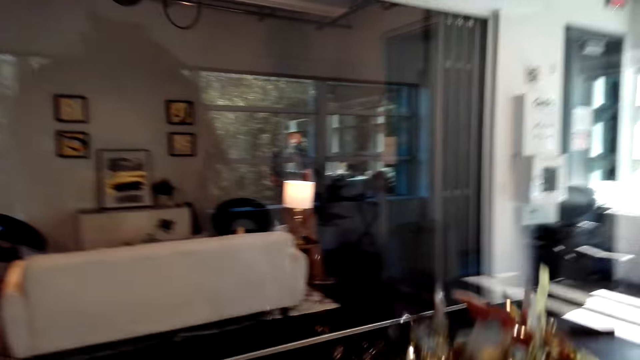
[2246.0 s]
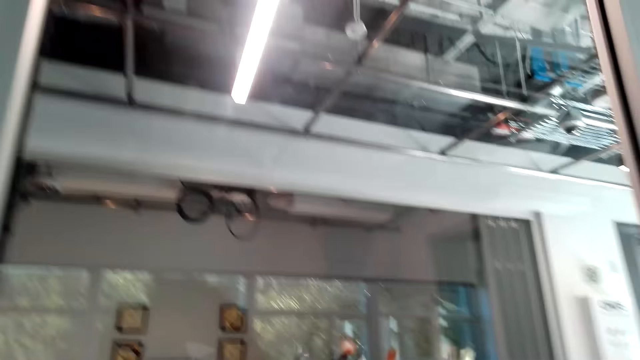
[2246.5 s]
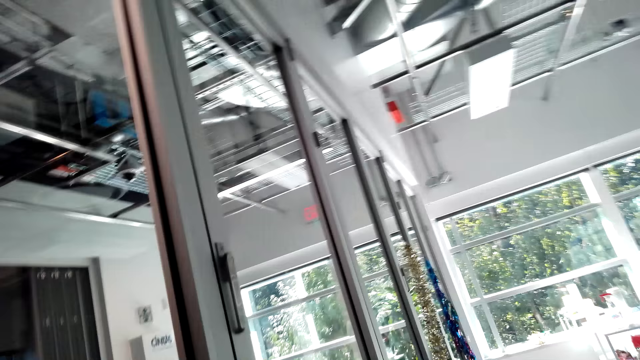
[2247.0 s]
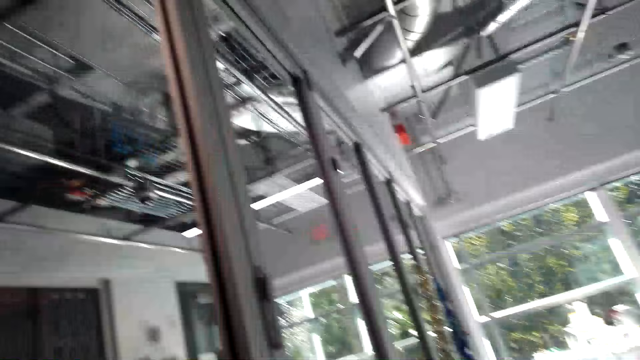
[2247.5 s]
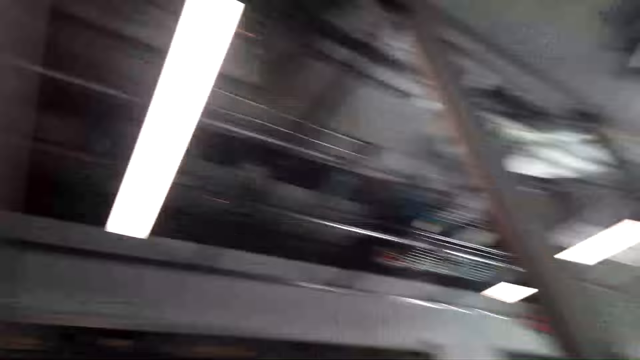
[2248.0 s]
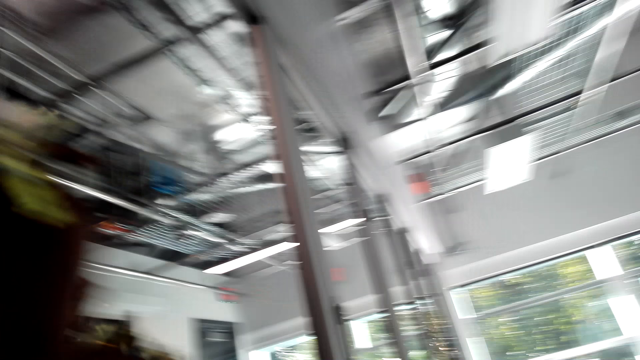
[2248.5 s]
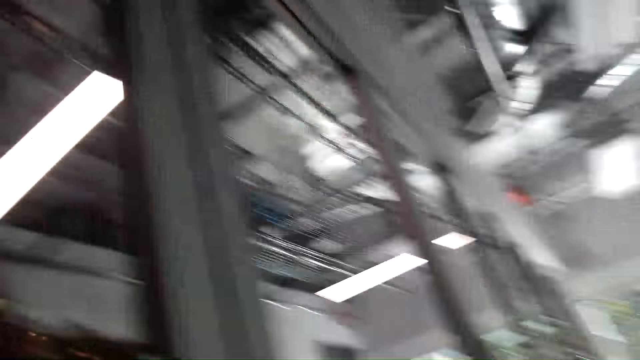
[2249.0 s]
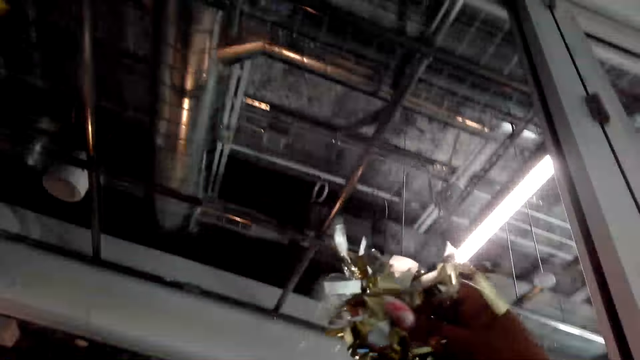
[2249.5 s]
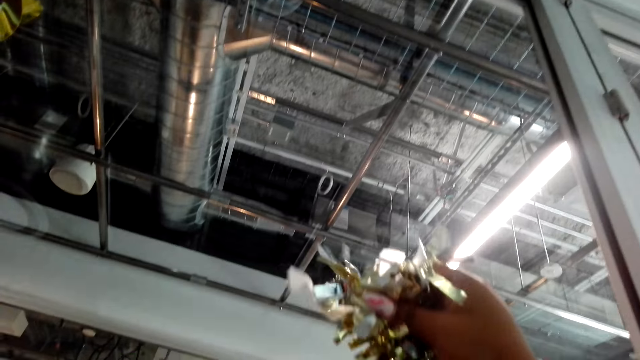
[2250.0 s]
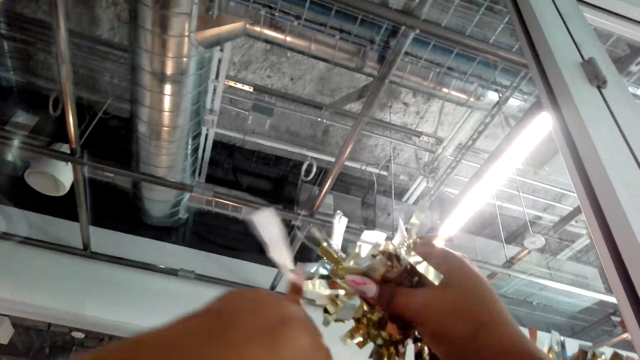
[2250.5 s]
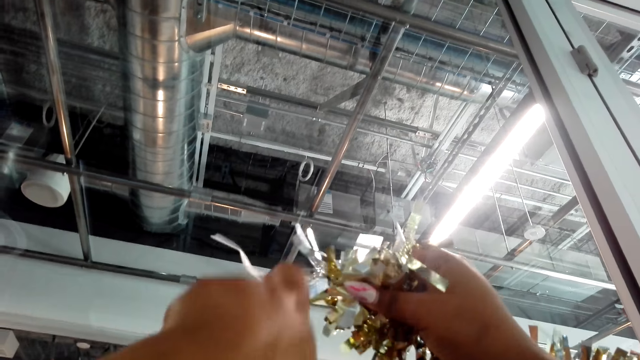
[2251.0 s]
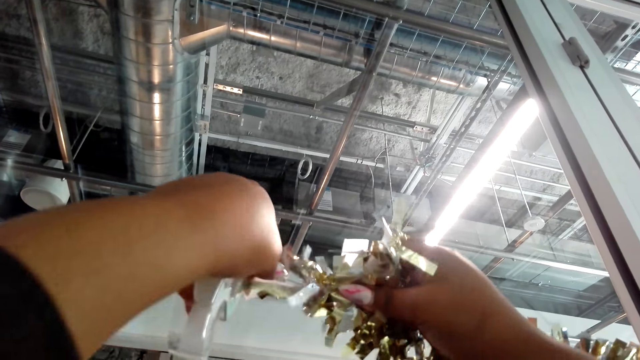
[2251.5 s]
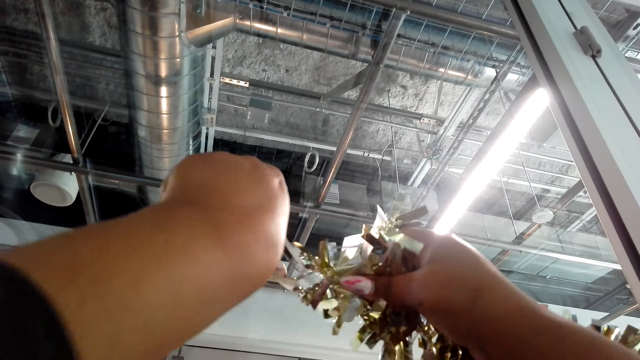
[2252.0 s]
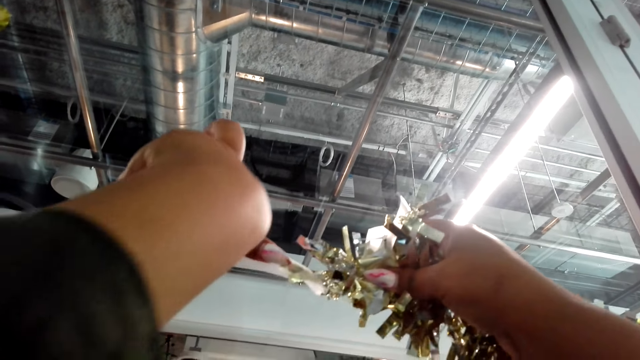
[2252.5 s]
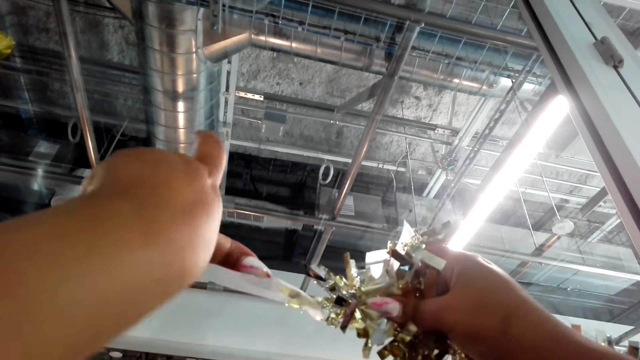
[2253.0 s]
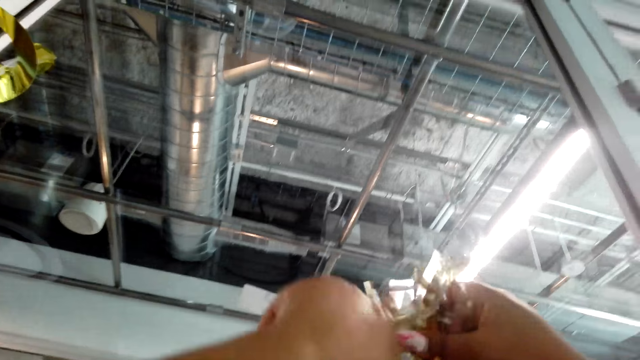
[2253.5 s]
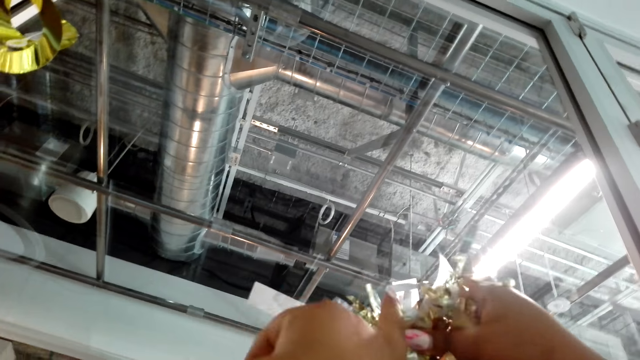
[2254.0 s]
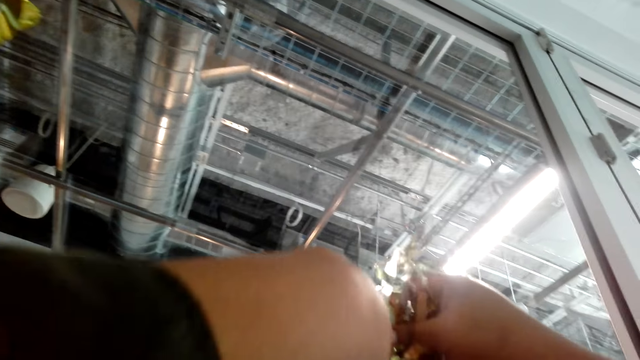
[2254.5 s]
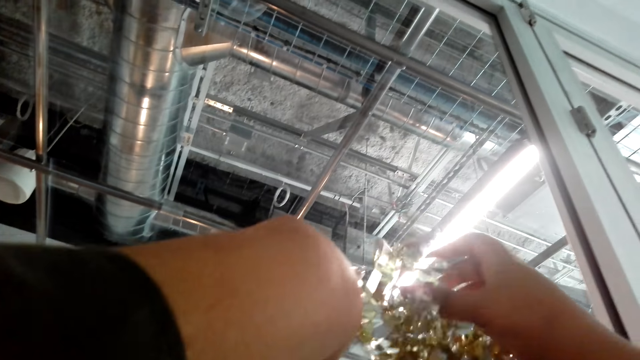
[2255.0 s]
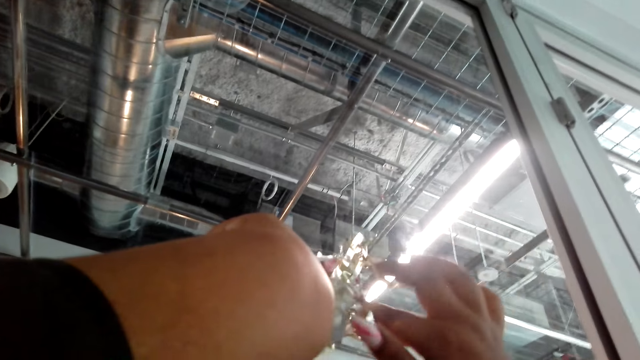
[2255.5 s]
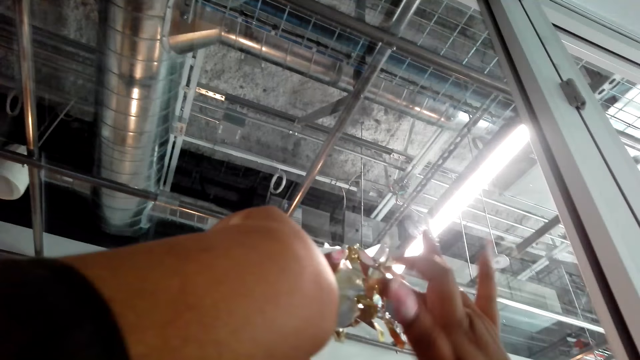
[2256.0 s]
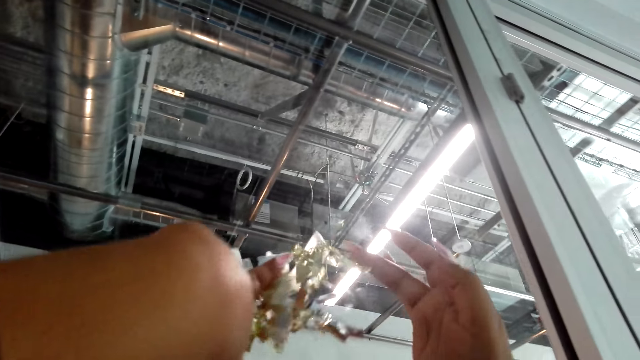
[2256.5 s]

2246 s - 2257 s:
The camera wearer sticks a decoration on the wall with a tape.

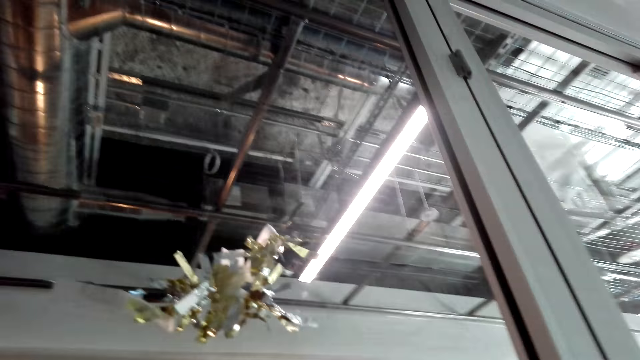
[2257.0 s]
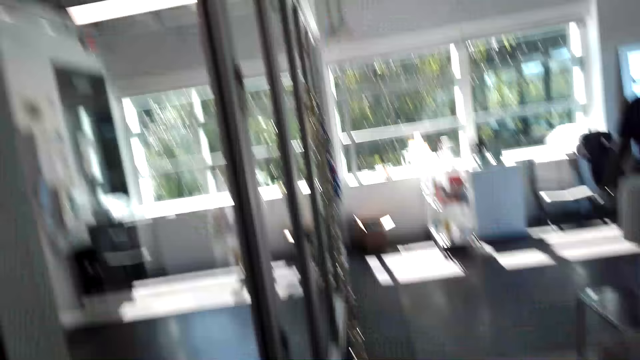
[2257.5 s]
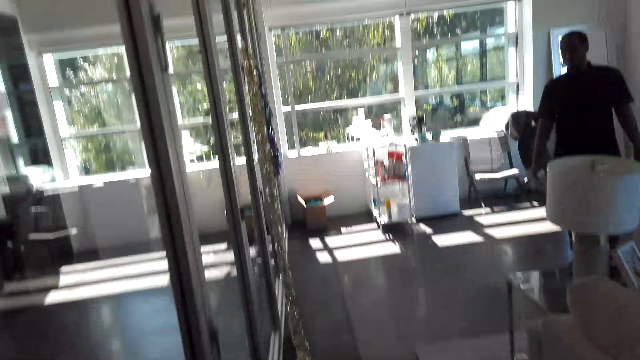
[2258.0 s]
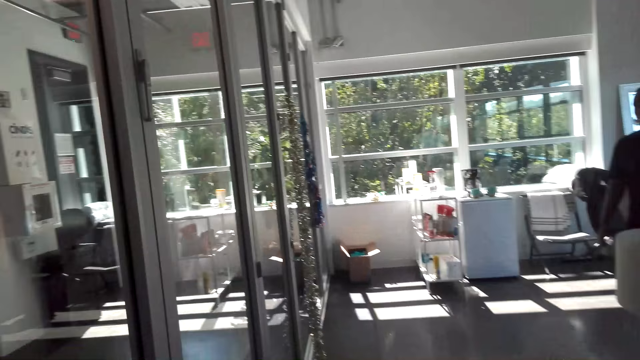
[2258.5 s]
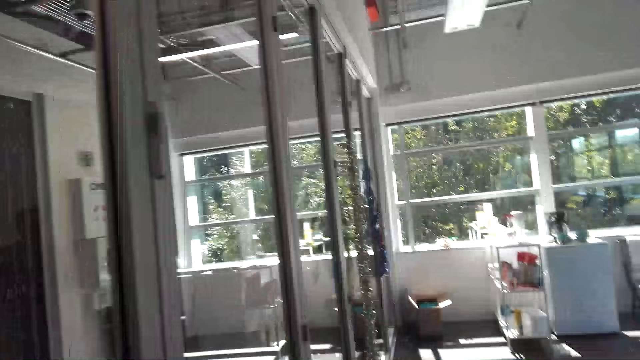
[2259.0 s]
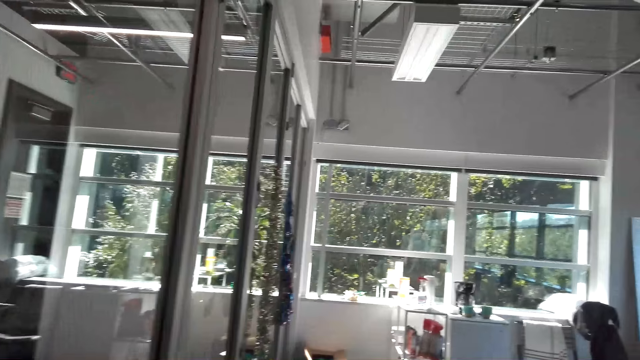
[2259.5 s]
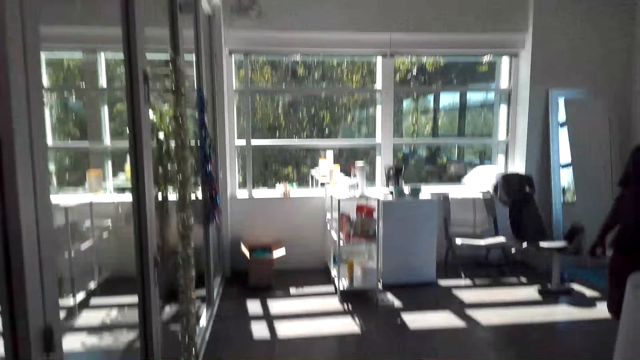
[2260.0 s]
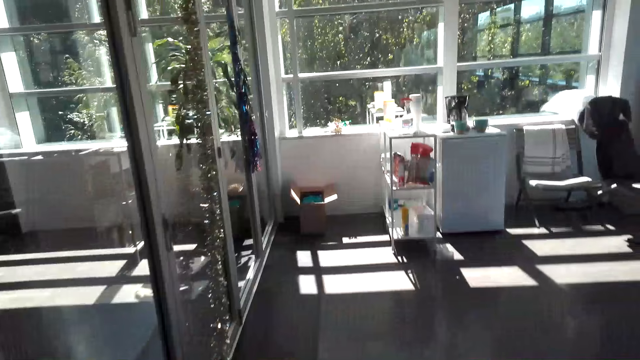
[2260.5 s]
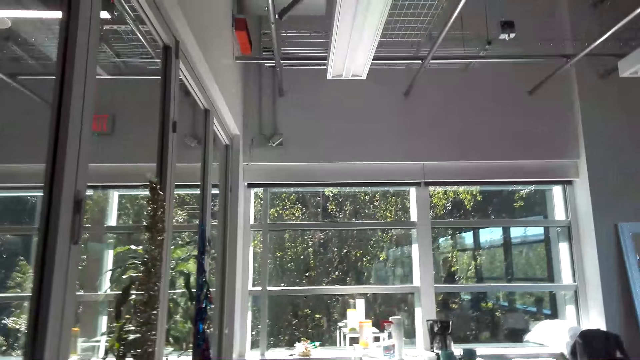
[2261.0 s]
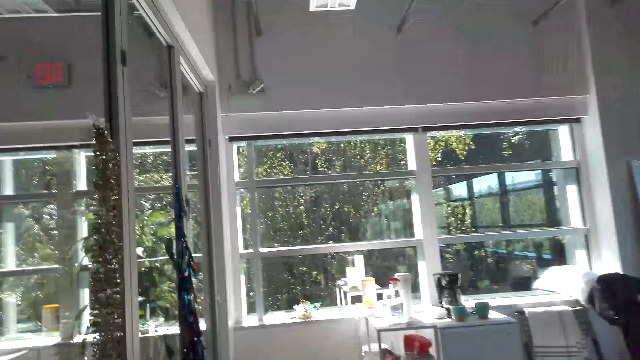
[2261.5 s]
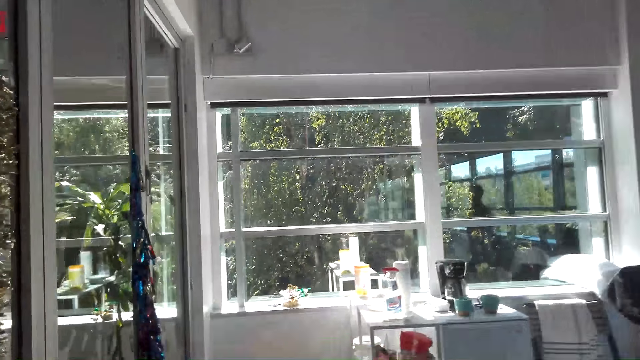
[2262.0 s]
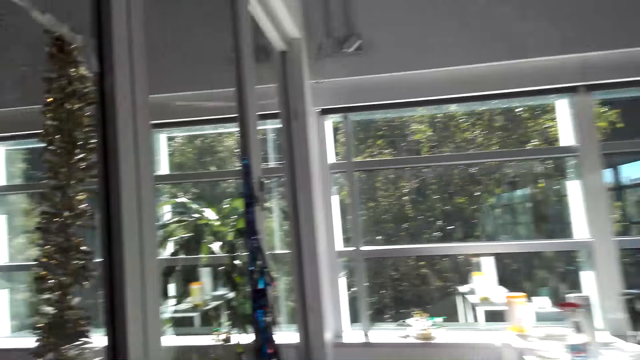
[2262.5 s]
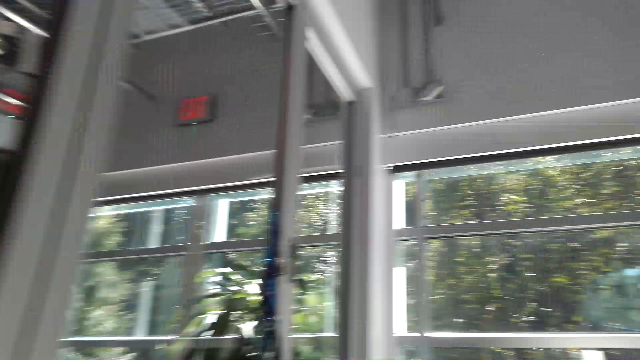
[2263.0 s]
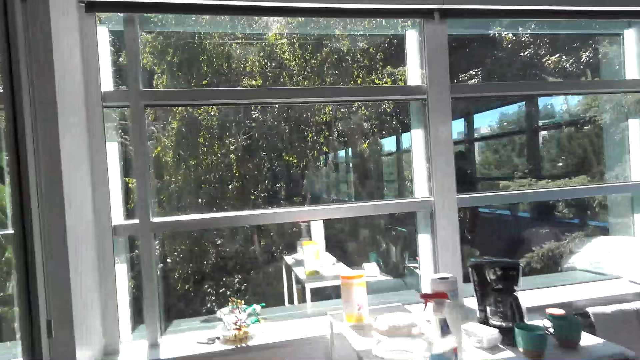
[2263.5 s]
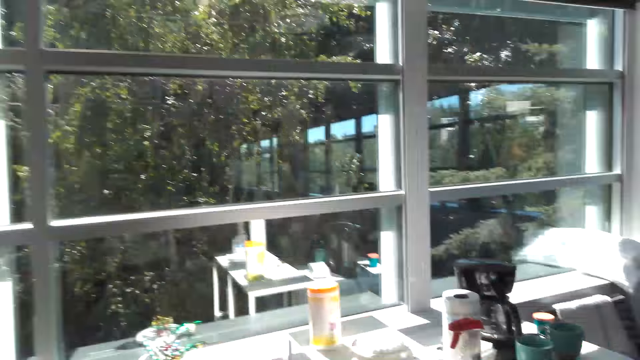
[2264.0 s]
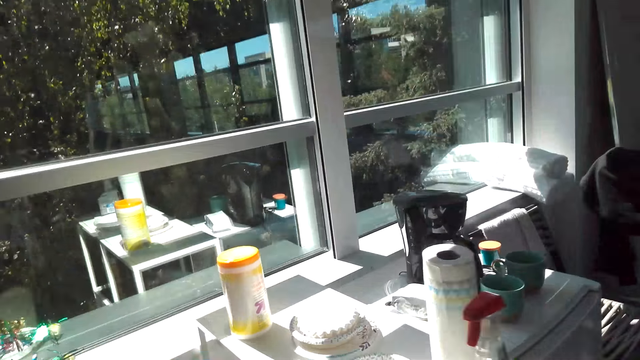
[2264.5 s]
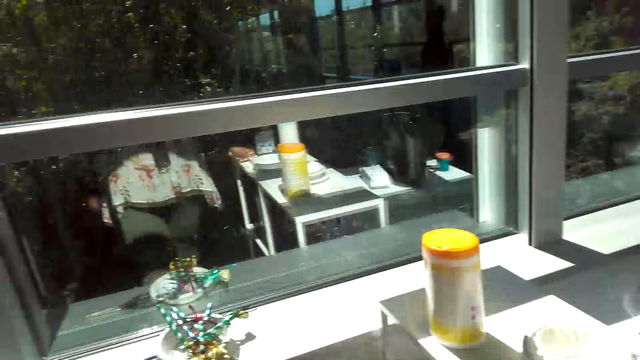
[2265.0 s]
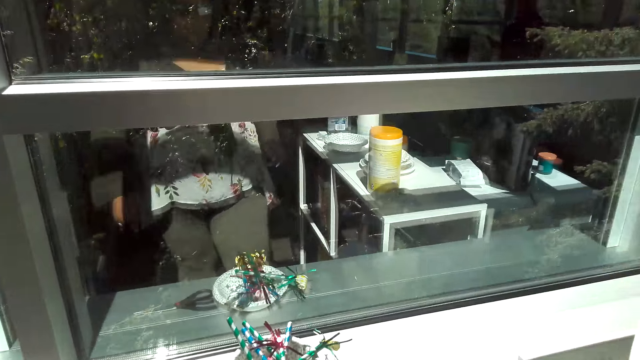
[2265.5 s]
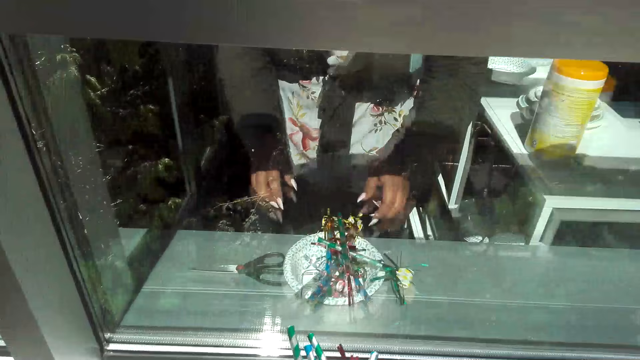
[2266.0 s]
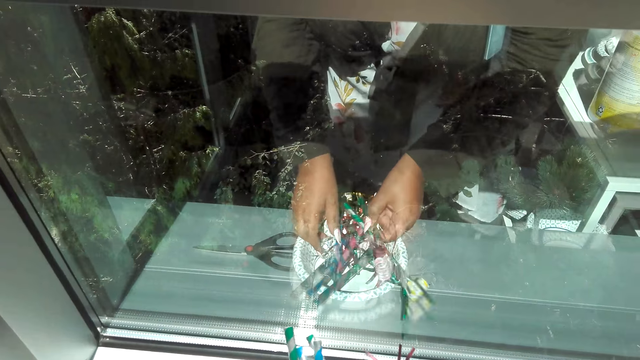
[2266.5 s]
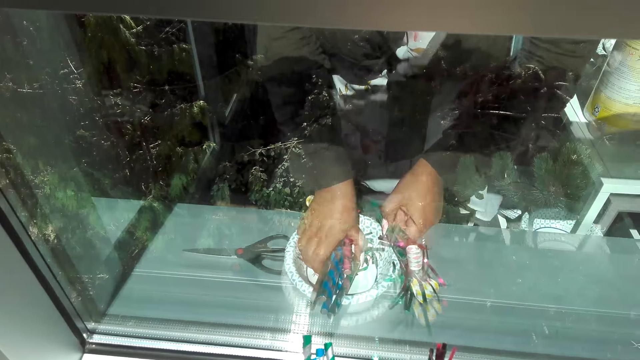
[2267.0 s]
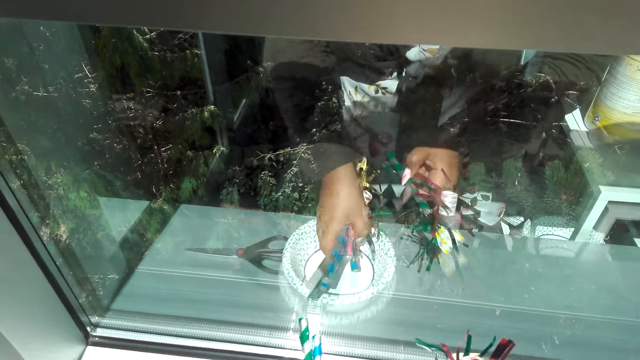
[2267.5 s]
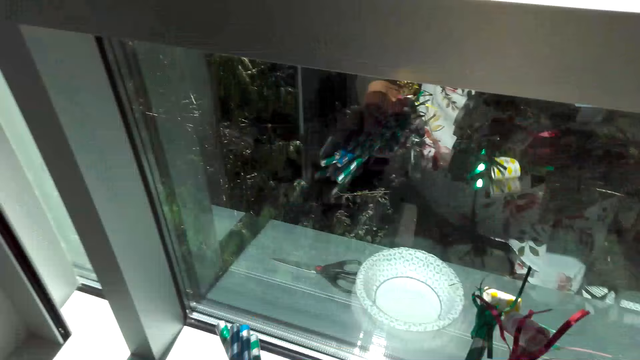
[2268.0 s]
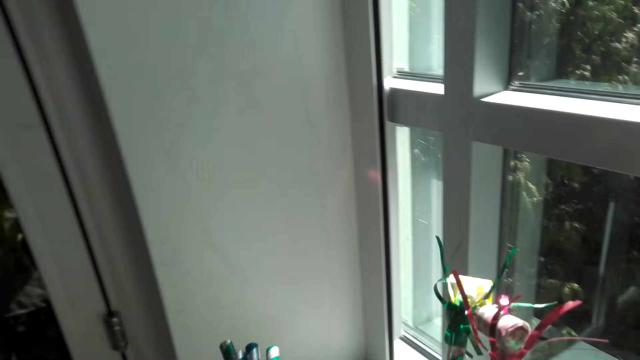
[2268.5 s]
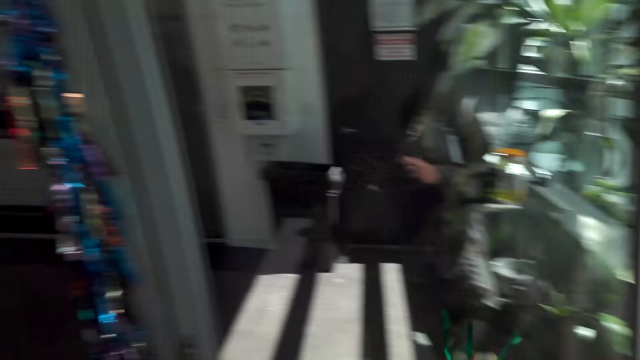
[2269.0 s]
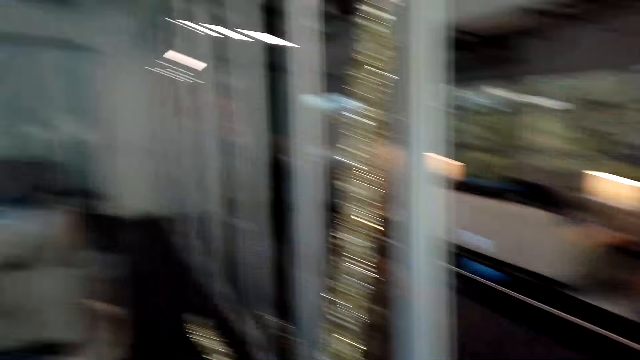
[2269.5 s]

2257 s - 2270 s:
The camera wearer walks around the room. They pick the flowers from the plate.
